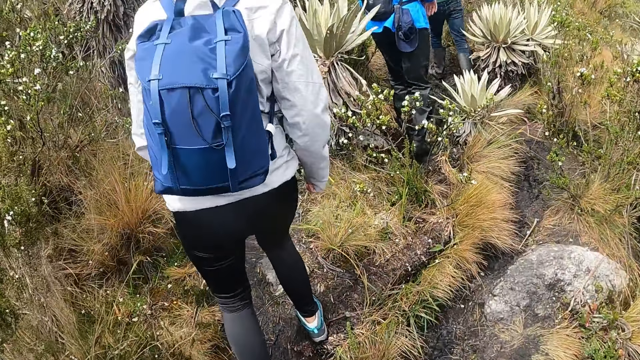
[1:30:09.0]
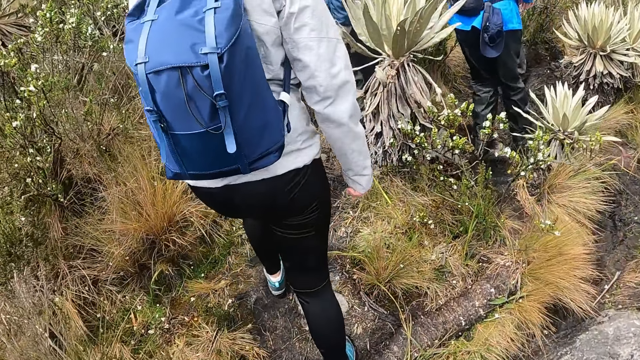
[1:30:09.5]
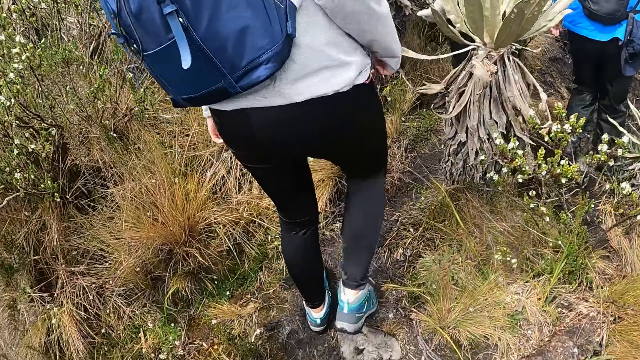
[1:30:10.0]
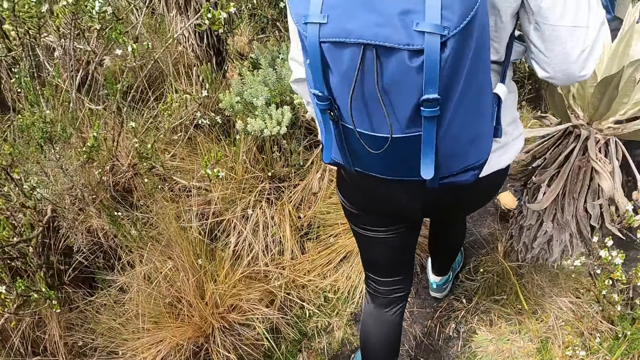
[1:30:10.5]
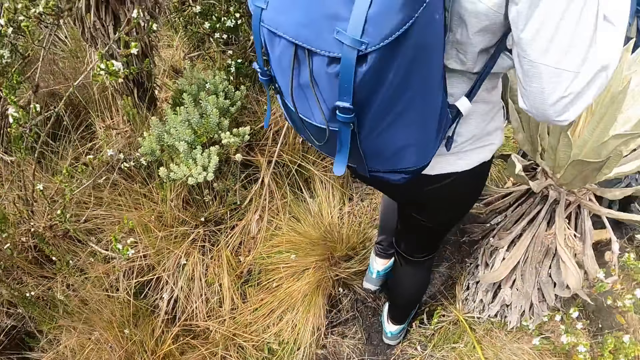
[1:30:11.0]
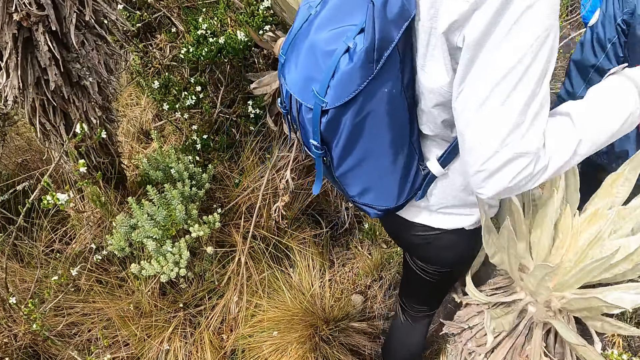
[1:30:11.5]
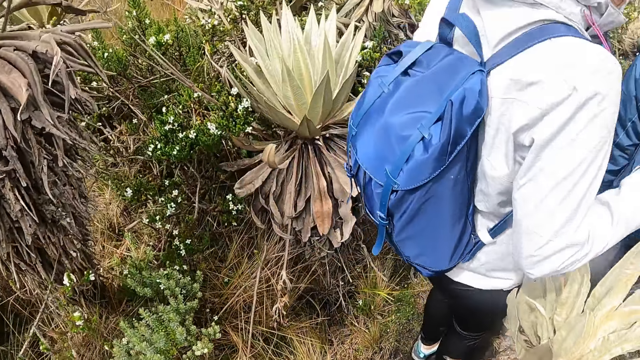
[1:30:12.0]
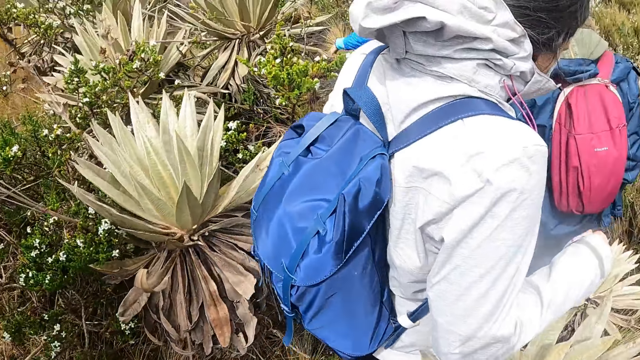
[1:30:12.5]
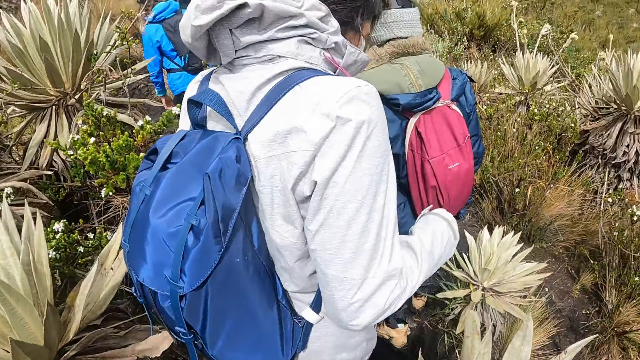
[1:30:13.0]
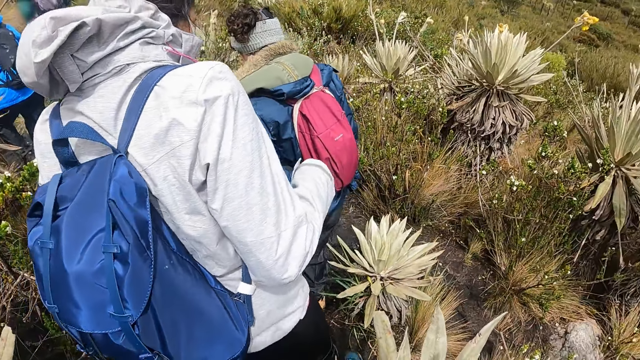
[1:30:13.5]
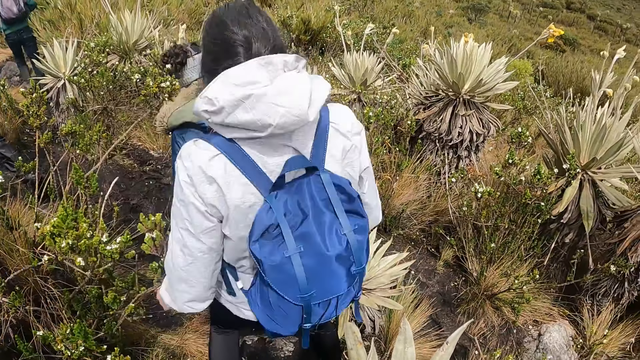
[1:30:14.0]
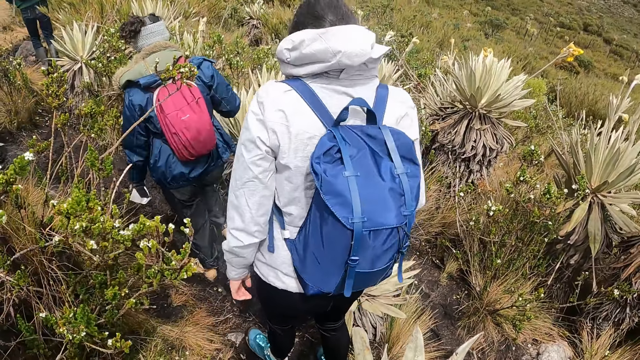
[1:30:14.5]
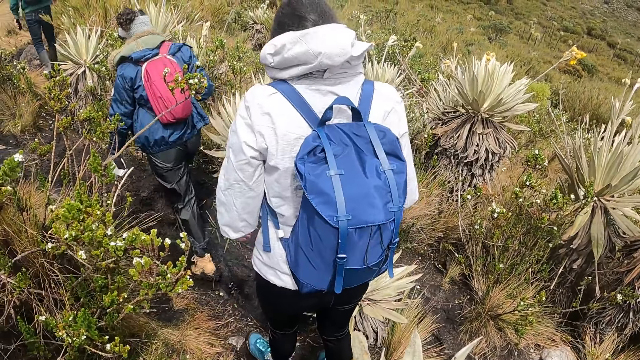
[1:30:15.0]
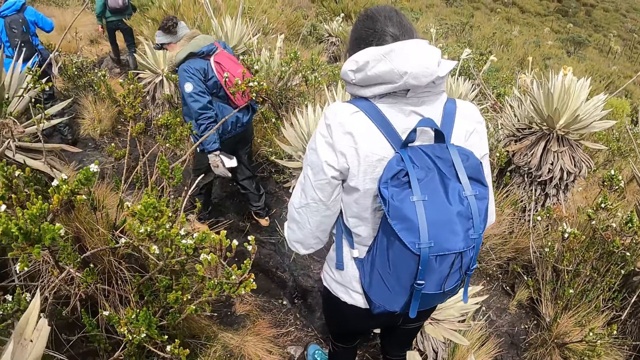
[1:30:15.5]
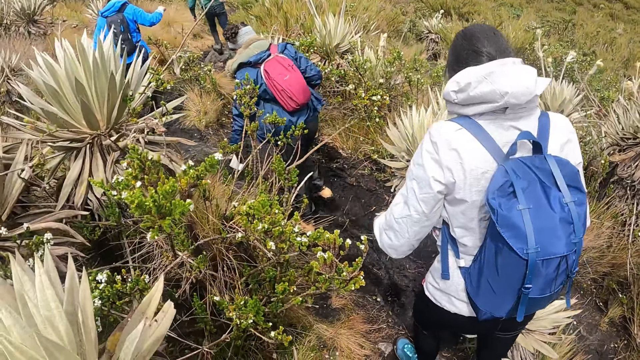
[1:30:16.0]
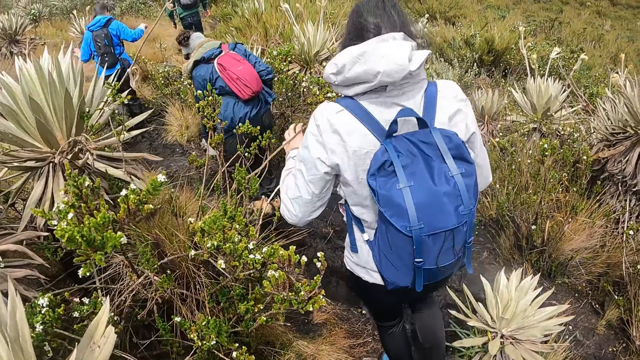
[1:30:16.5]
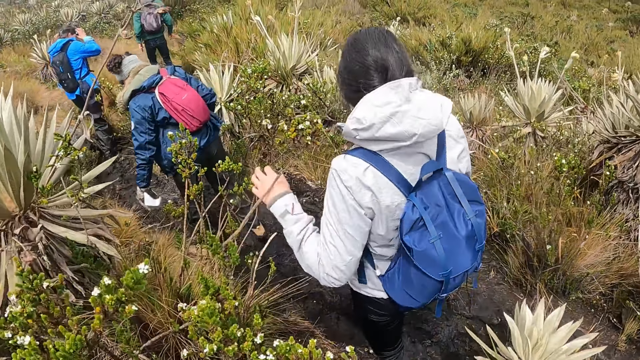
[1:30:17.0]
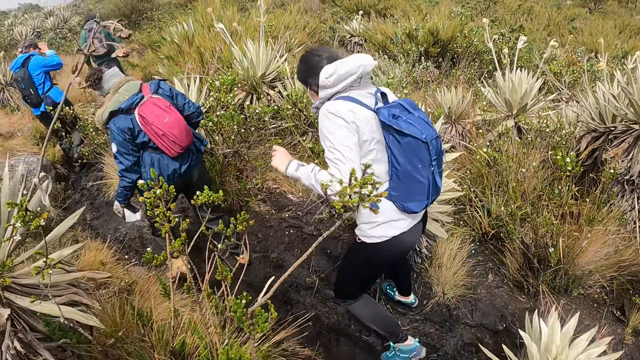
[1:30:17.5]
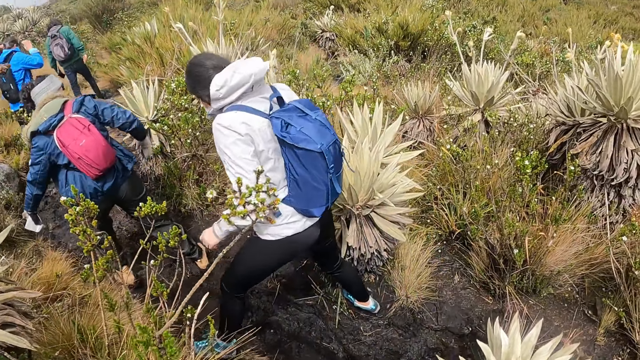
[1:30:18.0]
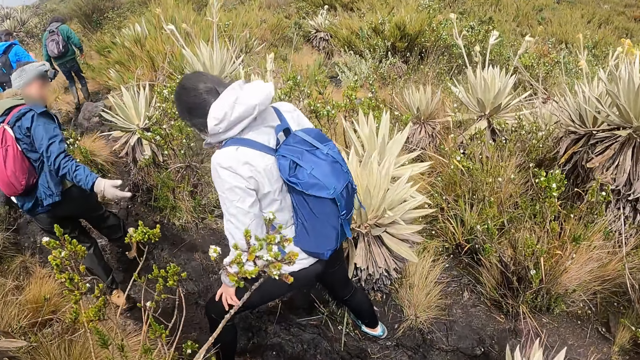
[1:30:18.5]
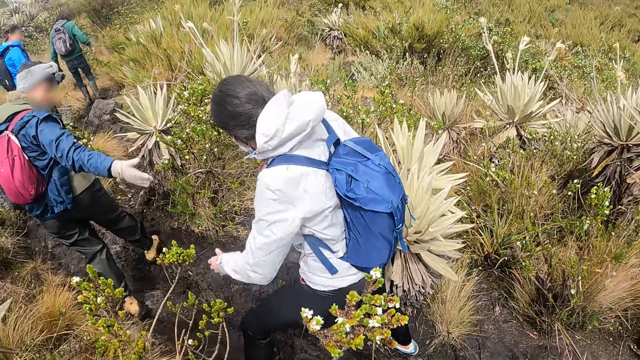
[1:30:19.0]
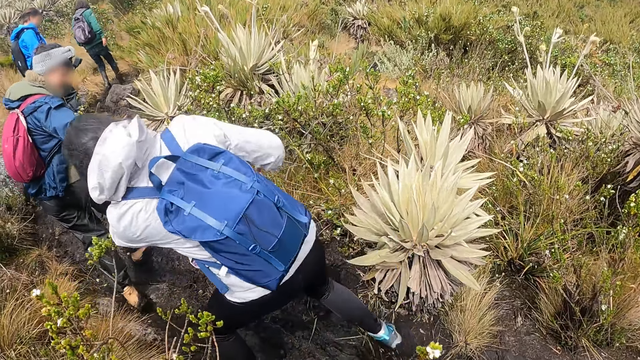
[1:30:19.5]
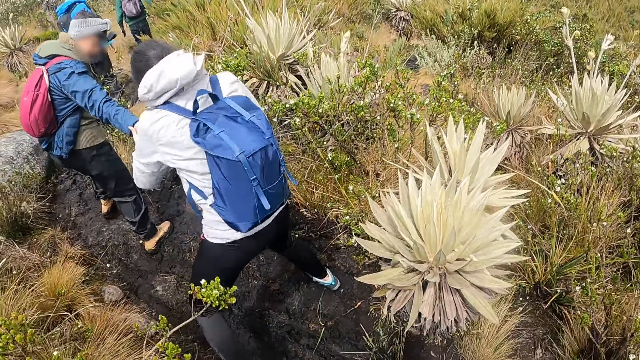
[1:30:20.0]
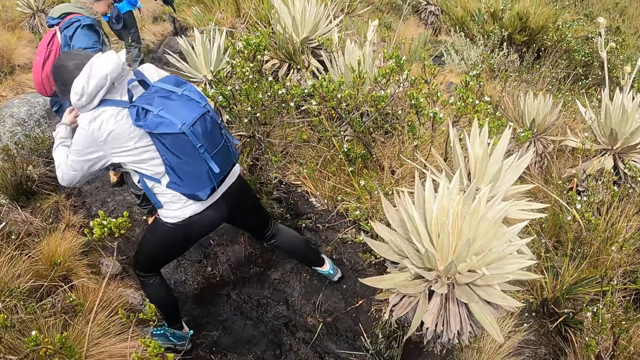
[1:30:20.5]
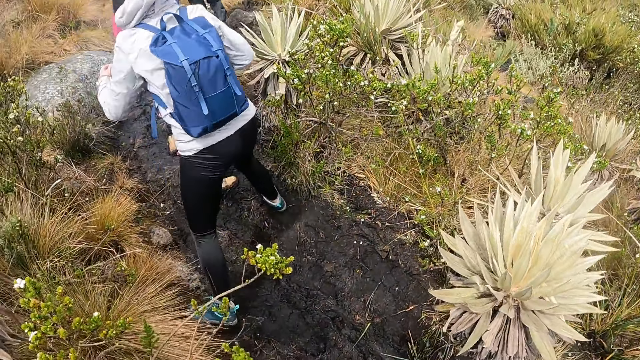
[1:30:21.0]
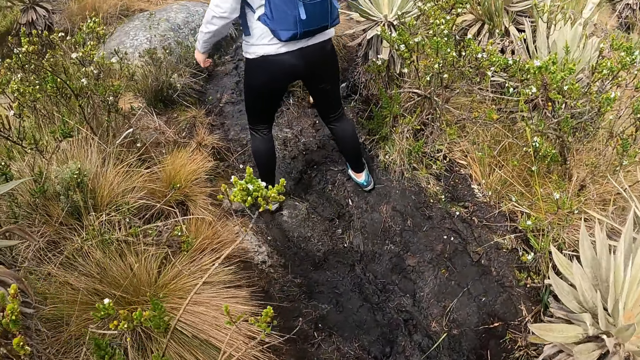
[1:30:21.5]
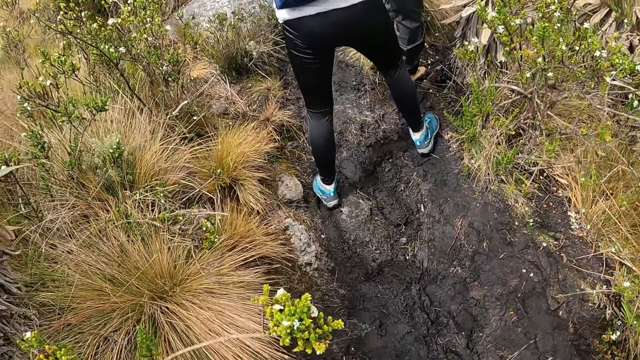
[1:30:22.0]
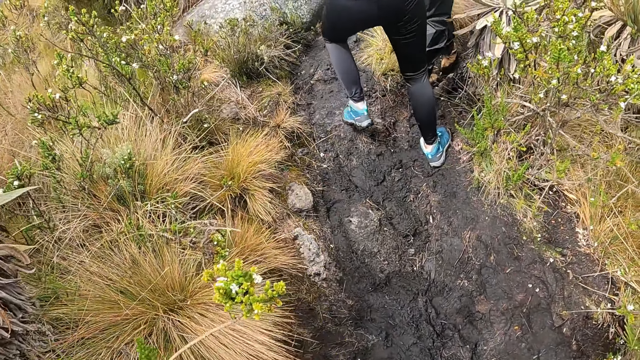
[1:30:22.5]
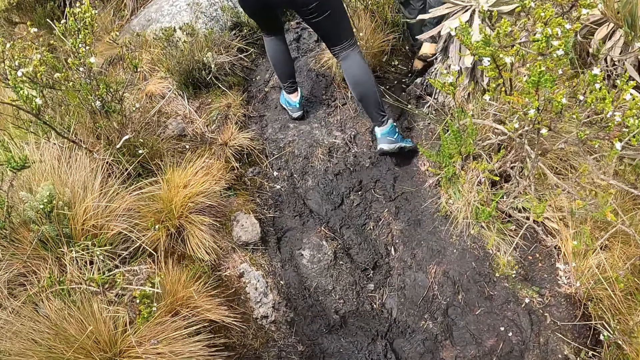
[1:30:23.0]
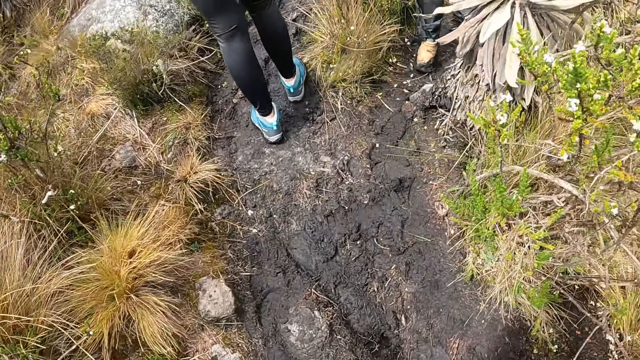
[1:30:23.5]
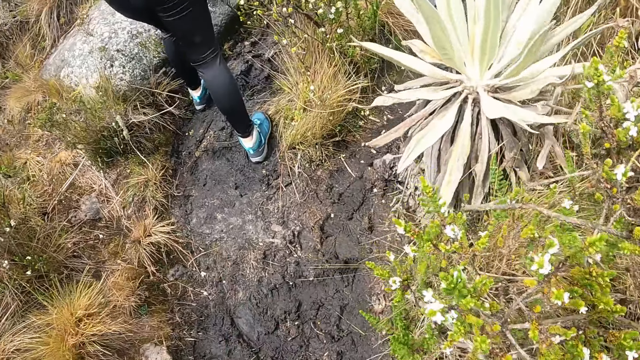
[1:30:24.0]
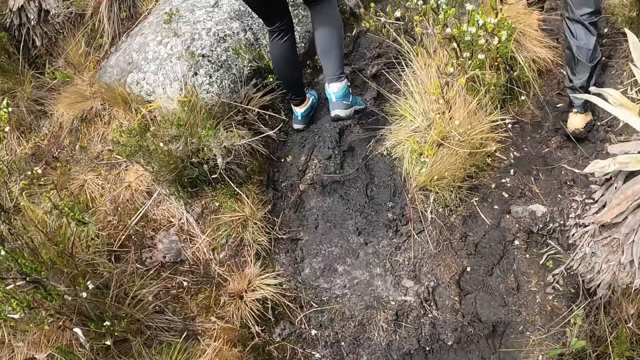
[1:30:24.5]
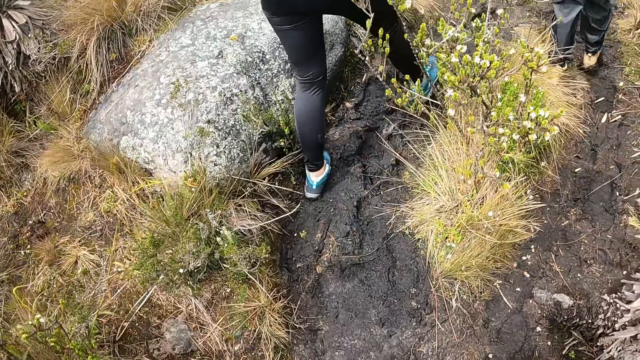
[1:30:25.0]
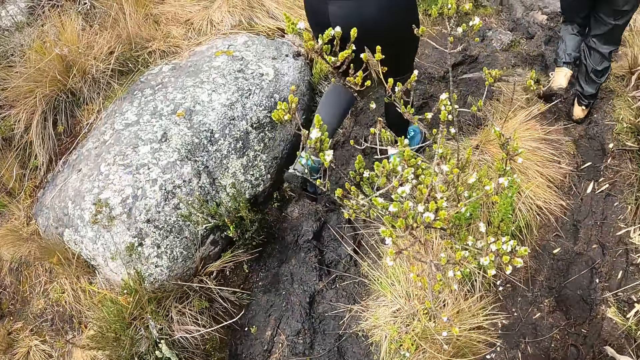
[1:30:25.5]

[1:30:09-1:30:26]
The woman converses with another woman. A lady holds another lady's hands.

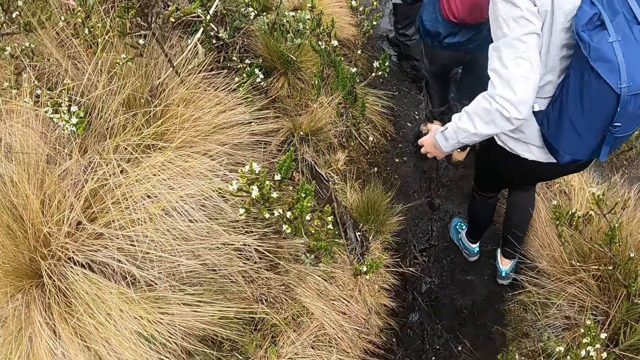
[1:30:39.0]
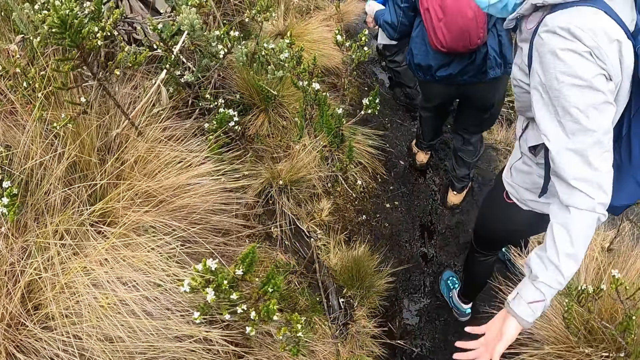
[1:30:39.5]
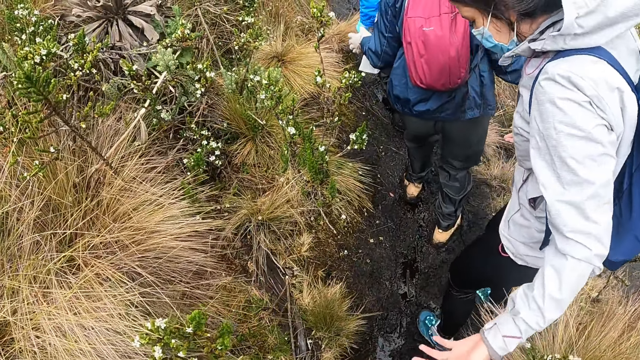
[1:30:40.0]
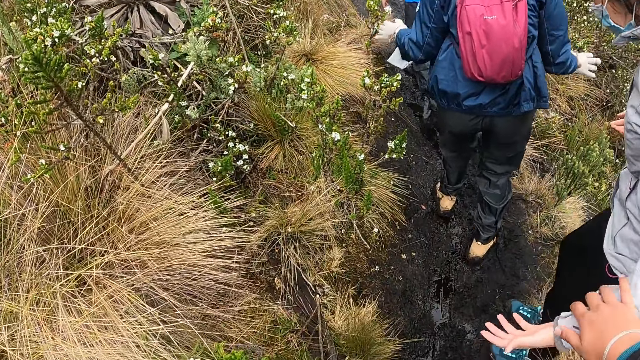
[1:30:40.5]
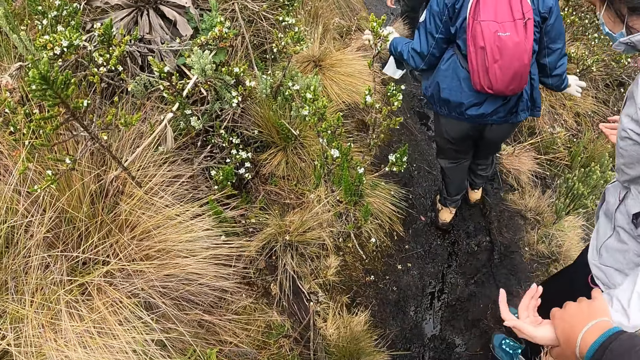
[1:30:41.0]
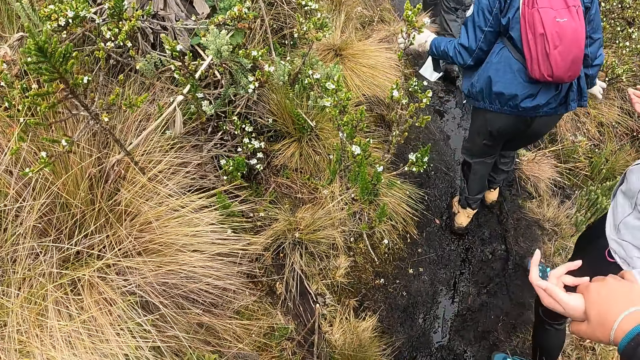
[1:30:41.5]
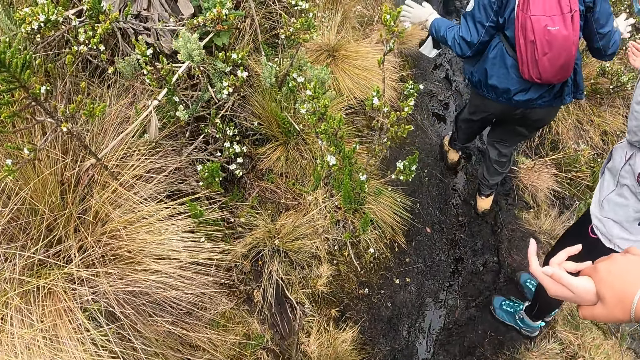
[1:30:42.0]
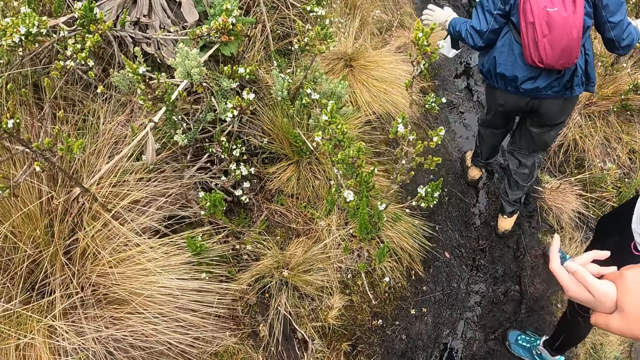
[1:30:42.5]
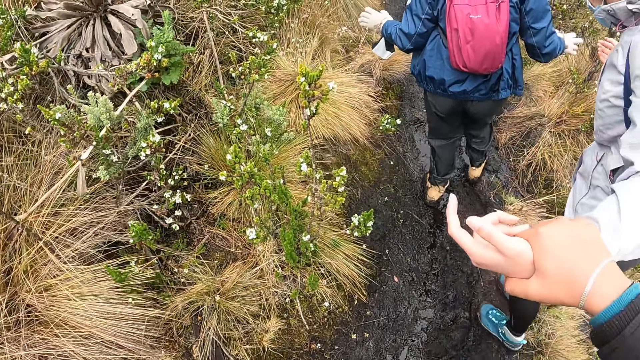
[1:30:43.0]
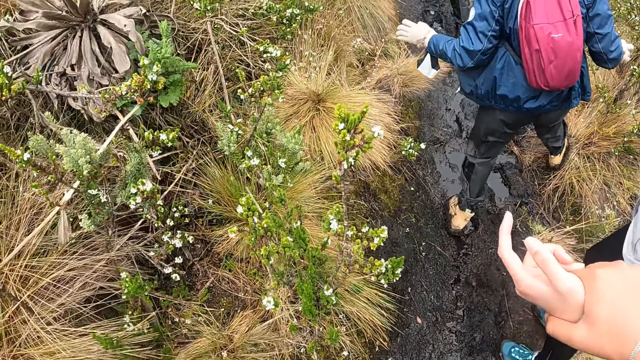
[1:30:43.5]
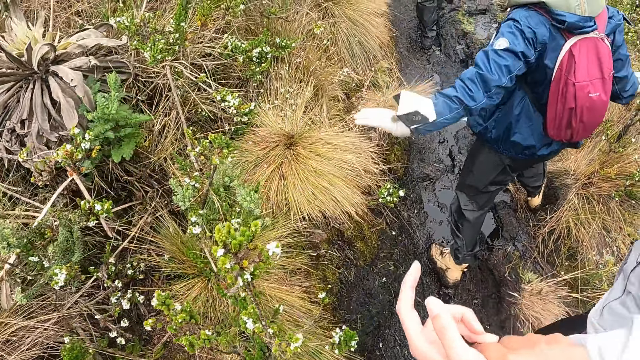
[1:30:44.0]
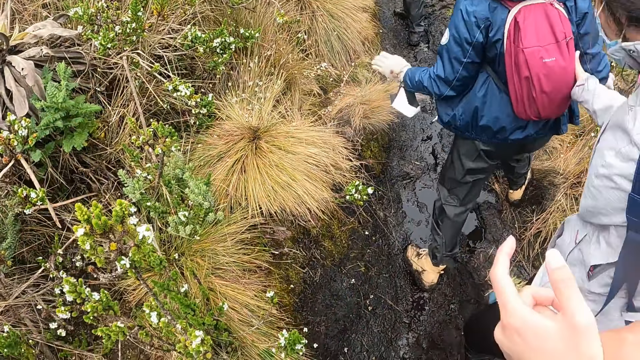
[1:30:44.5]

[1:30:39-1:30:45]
The camera wearer converses with the woman. They hold the hand of the woman.
